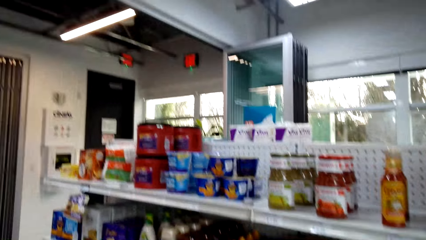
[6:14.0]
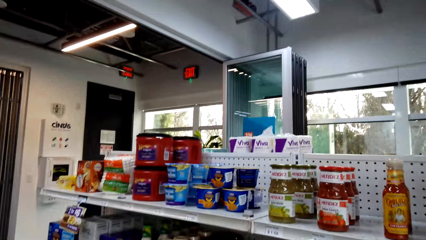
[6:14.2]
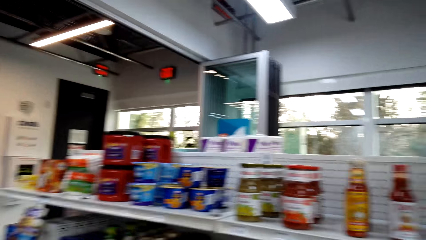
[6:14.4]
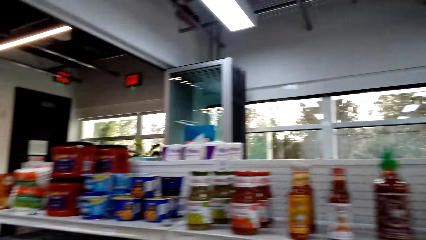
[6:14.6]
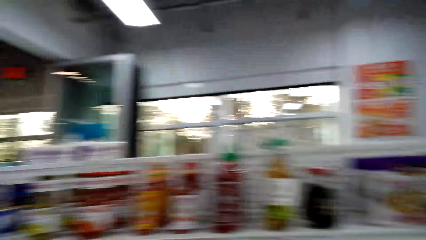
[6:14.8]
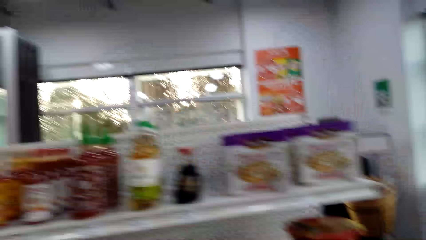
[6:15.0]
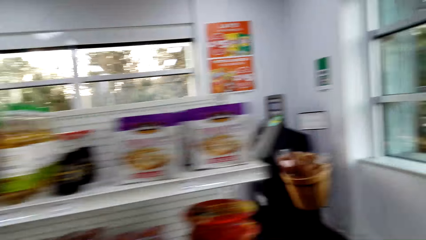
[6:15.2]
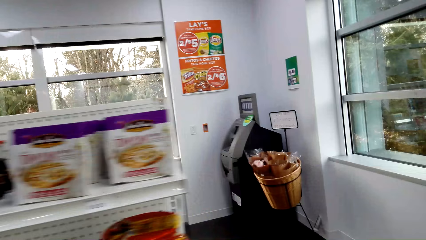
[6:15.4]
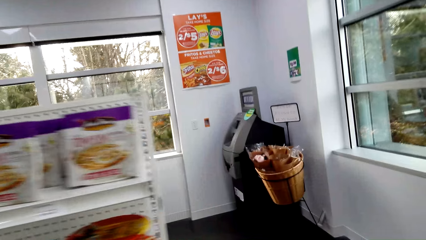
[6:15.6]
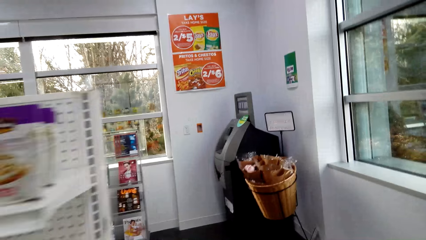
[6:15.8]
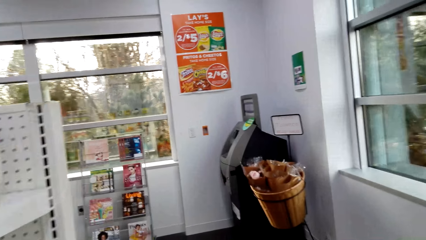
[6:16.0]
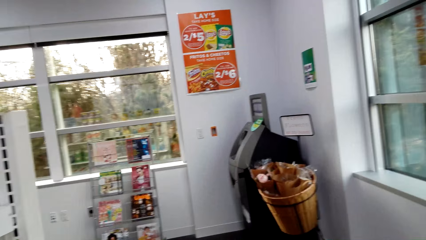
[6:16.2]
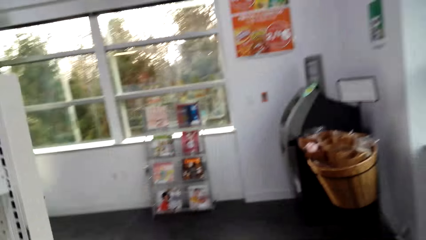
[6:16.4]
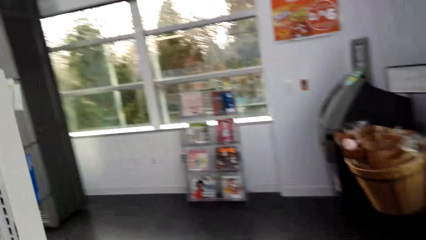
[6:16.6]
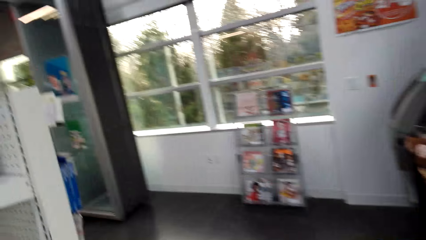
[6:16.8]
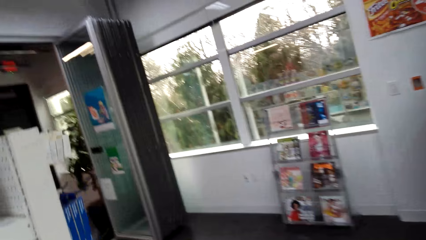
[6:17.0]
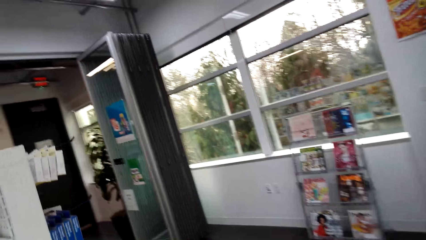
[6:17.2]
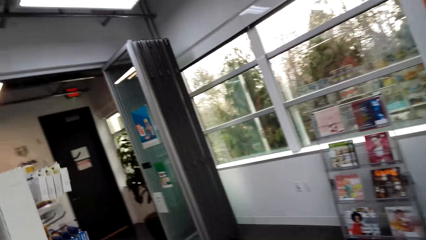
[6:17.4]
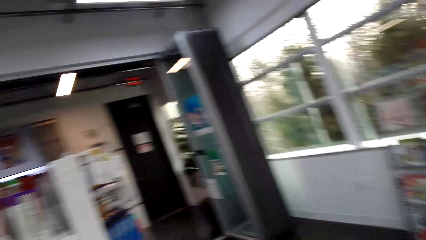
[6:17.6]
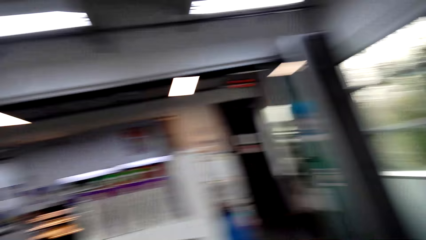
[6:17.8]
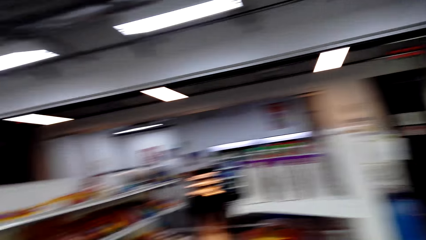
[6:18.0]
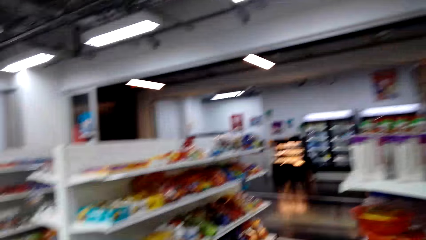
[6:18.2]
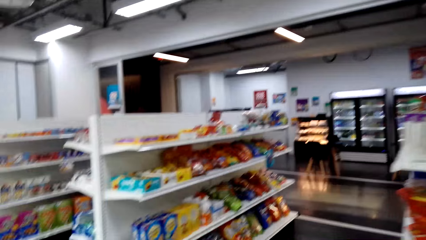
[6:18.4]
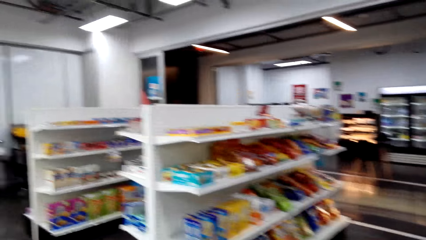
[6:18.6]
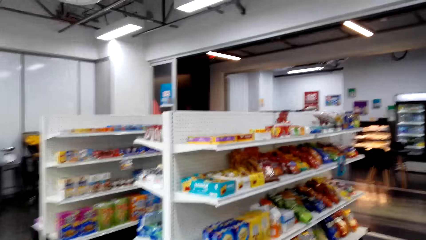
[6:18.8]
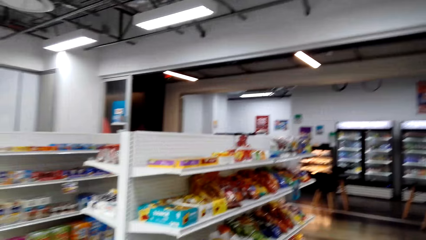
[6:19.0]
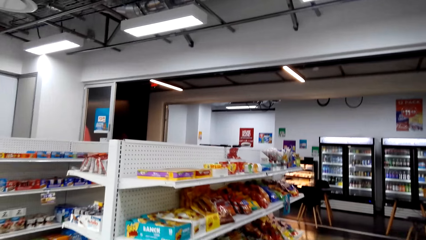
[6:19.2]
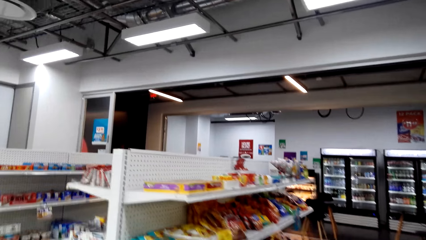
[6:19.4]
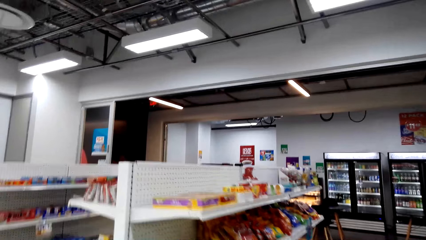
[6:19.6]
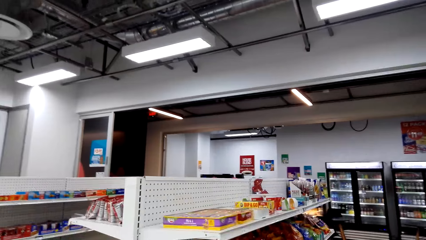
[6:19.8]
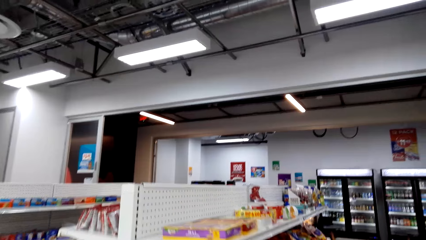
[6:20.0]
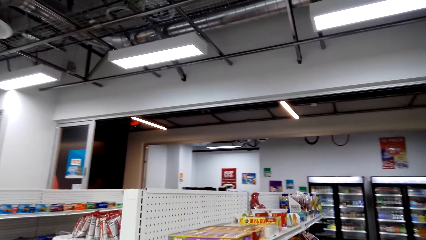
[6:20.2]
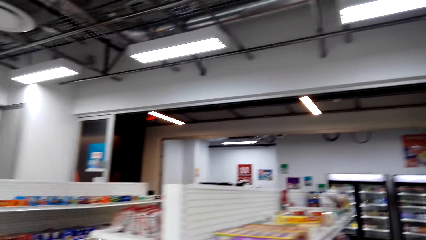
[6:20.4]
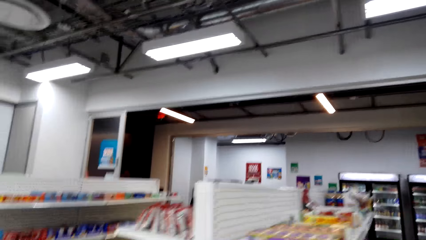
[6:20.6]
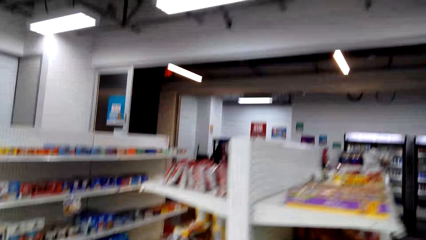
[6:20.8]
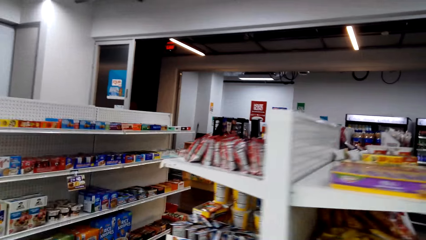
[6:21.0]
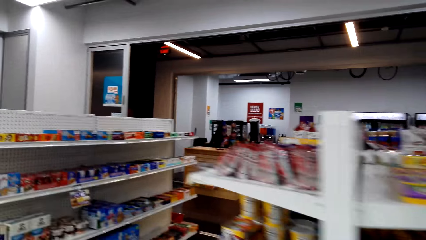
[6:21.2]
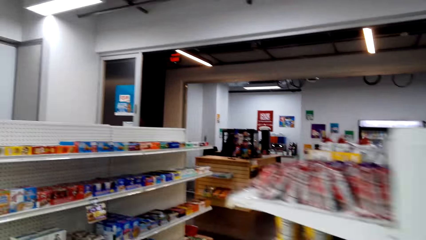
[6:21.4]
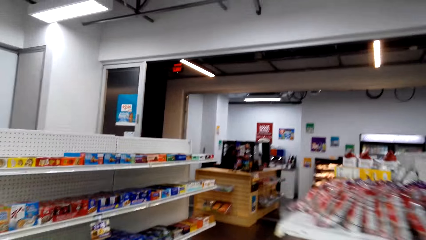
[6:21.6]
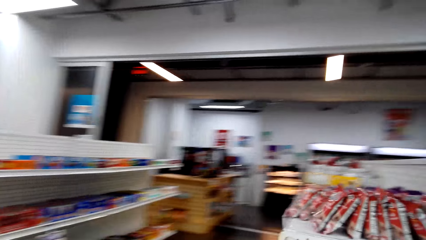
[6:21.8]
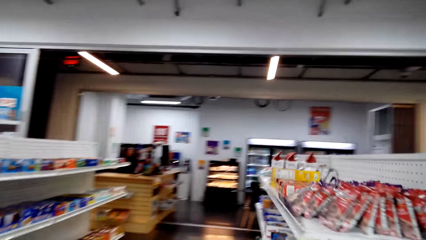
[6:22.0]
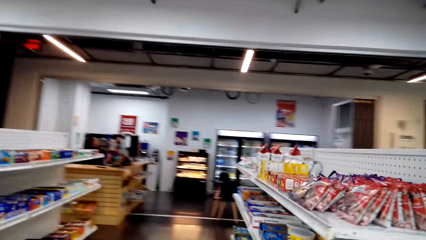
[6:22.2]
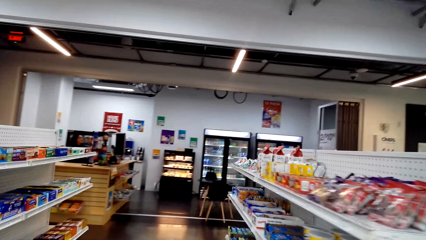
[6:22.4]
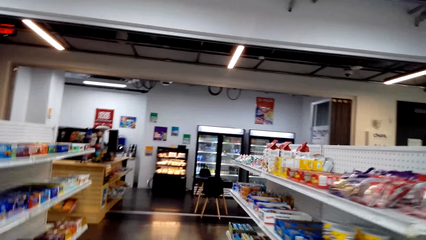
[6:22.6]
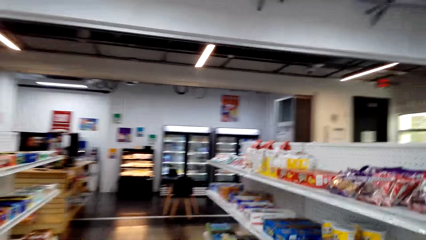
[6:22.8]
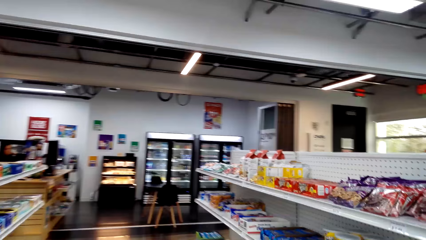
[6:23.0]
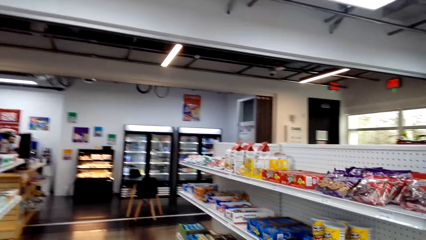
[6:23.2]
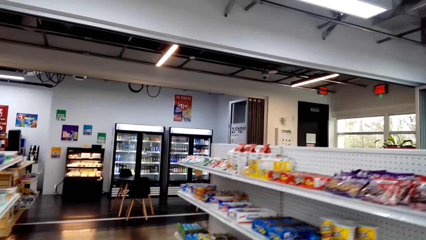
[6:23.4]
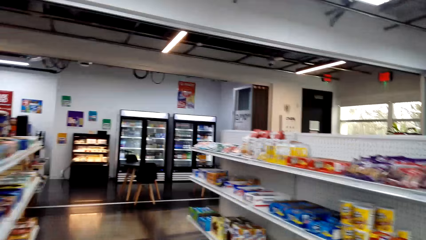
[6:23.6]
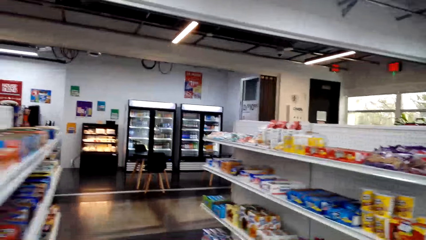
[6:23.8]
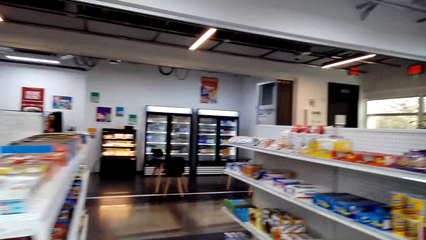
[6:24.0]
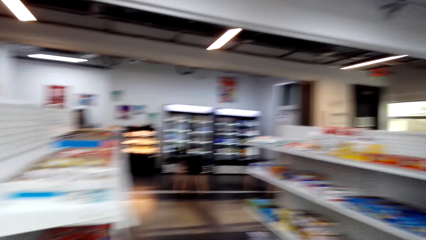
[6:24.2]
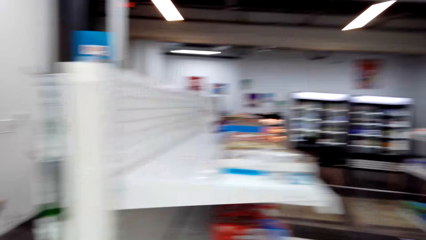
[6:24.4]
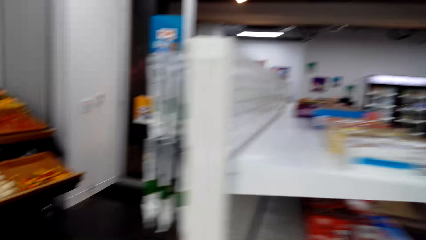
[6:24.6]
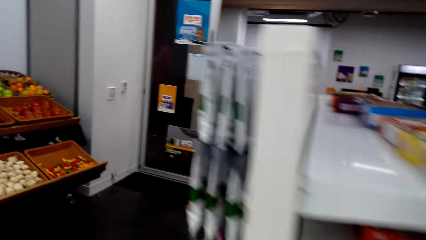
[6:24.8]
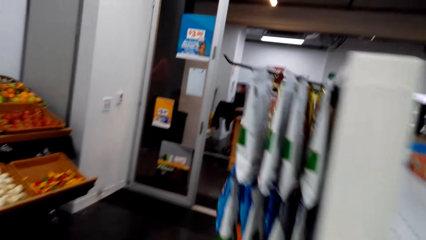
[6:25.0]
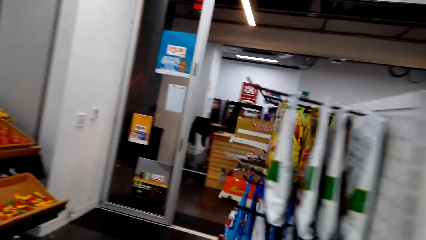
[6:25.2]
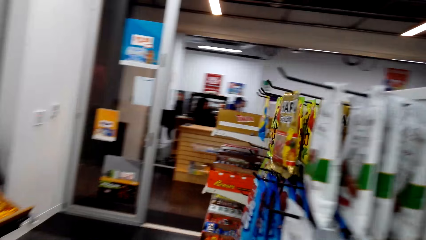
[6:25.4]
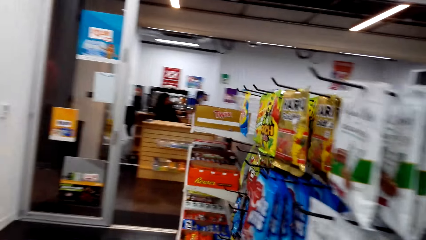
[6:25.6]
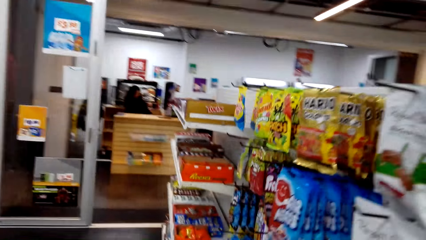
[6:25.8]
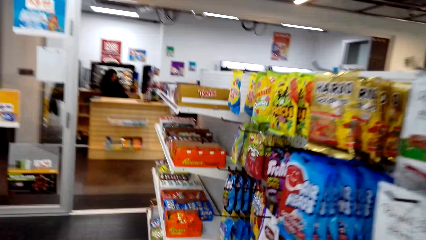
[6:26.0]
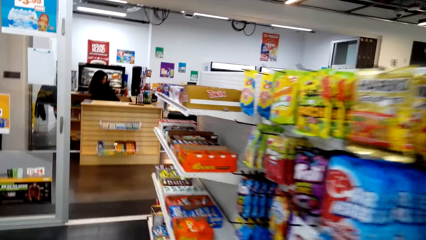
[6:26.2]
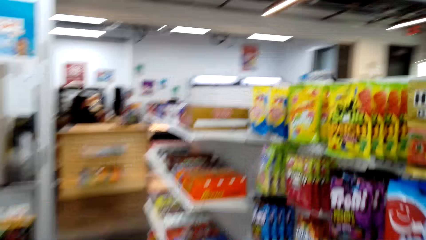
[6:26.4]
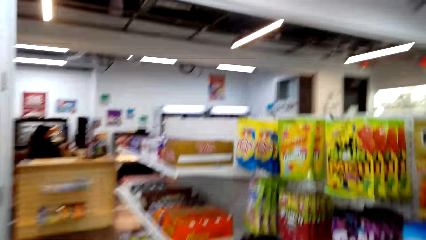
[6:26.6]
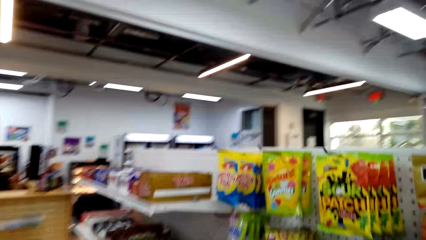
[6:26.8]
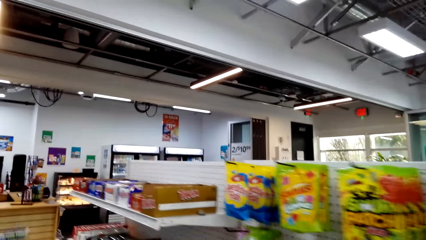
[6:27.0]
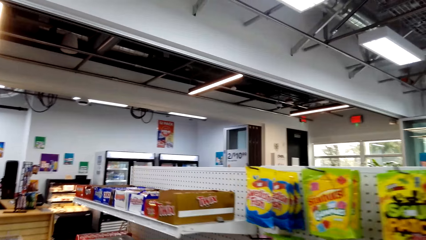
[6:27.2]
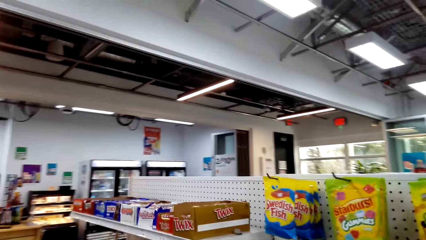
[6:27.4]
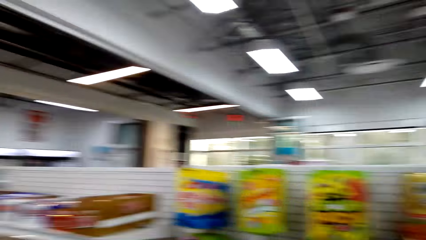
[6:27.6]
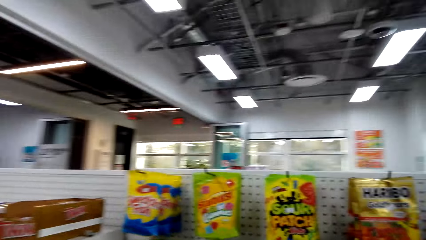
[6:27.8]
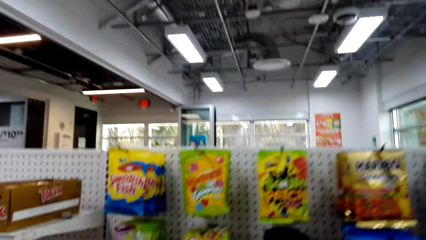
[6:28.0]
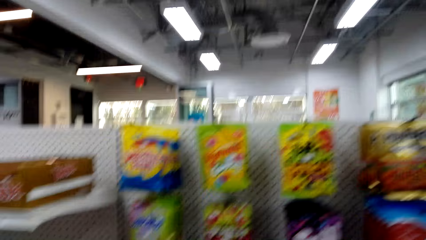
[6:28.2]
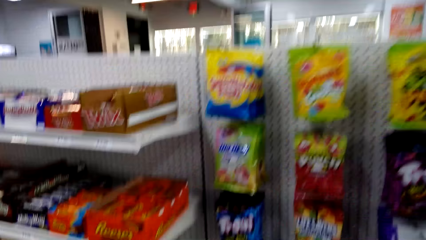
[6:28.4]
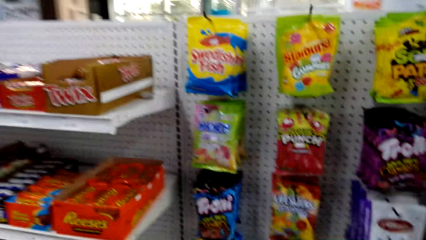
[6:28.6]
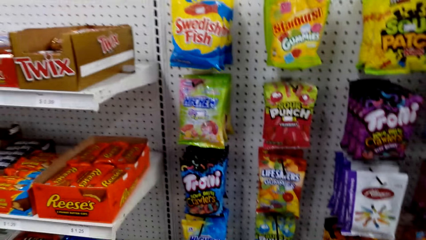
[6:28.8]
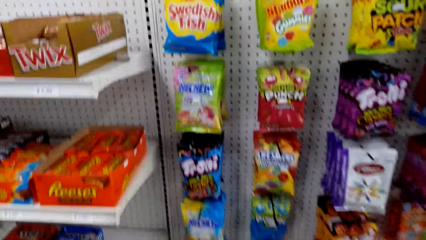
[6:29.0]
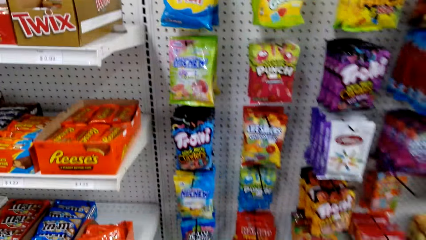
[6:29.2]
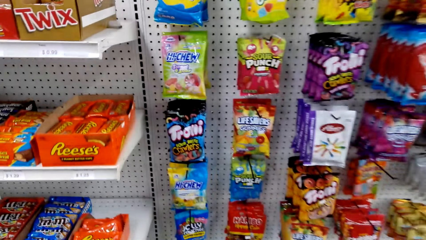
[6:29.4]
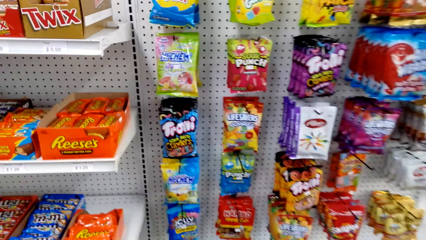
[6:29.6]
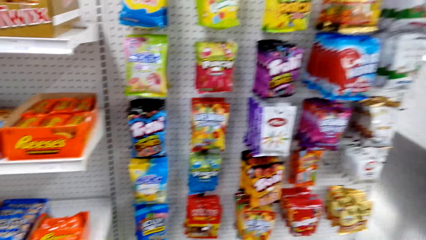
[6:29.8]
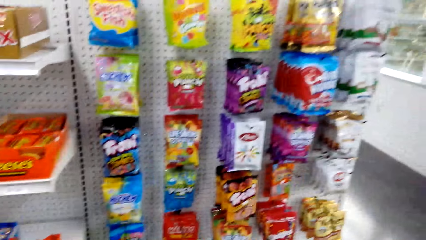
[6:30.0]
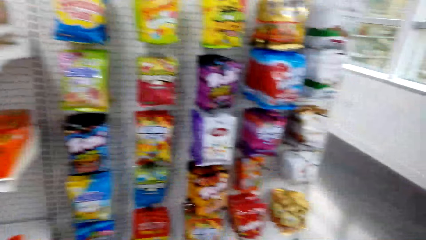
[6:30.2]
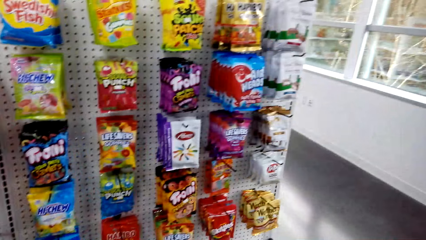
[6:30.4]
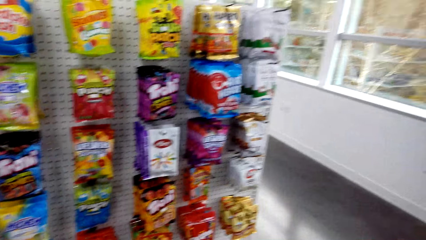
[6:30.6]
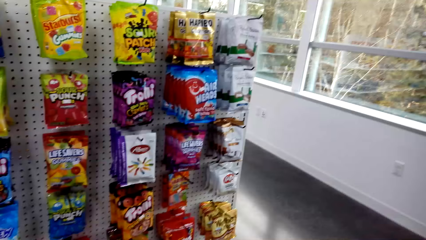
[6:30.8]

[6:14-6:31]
The camera wearer looks around. They walk in a supermarket. They look around. They walk in a supermarket. They look around.
